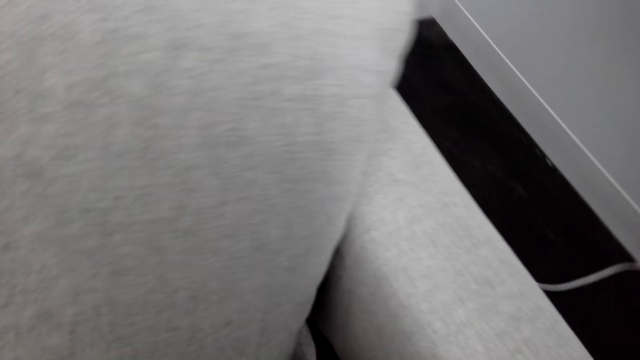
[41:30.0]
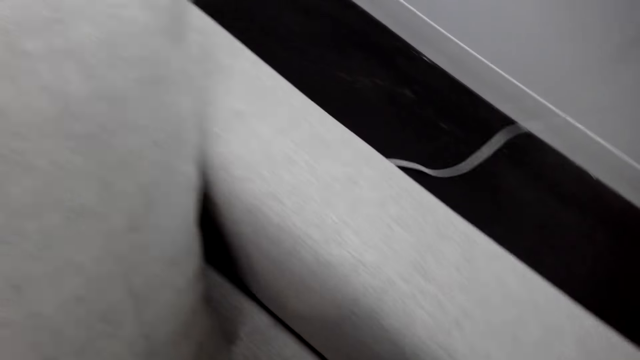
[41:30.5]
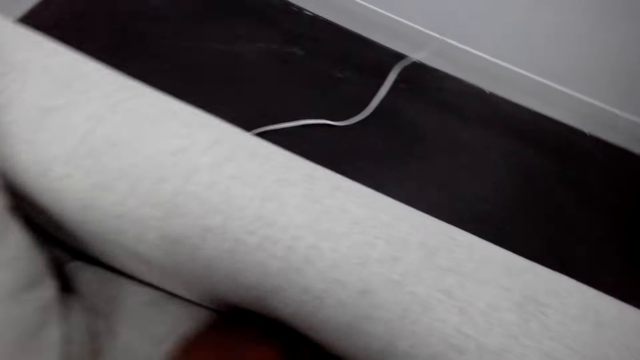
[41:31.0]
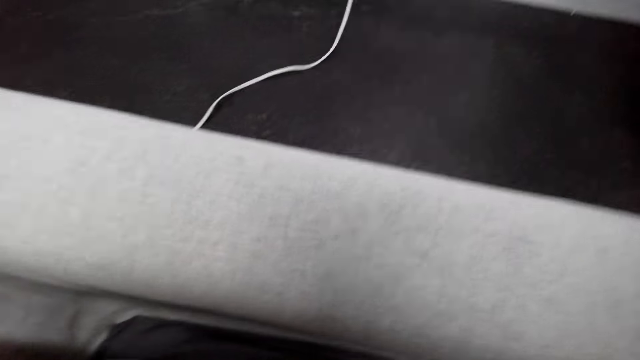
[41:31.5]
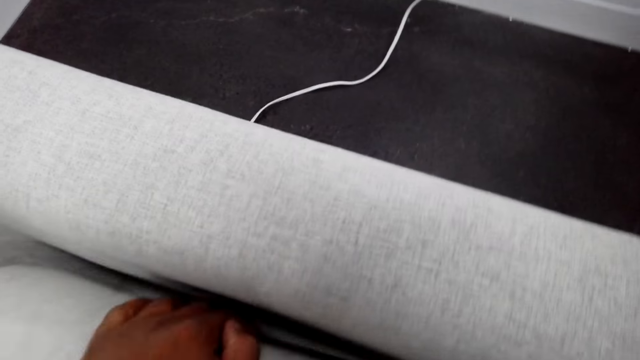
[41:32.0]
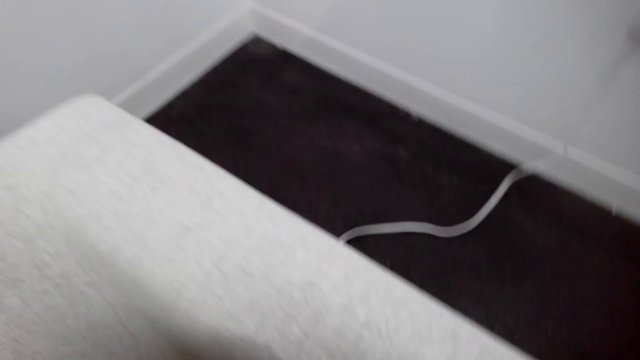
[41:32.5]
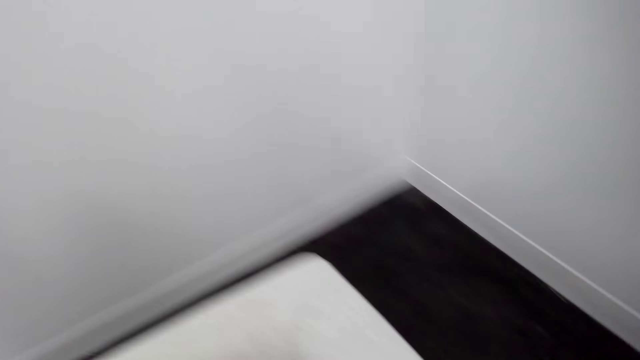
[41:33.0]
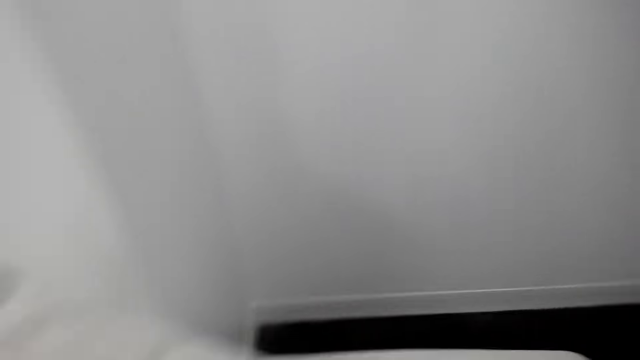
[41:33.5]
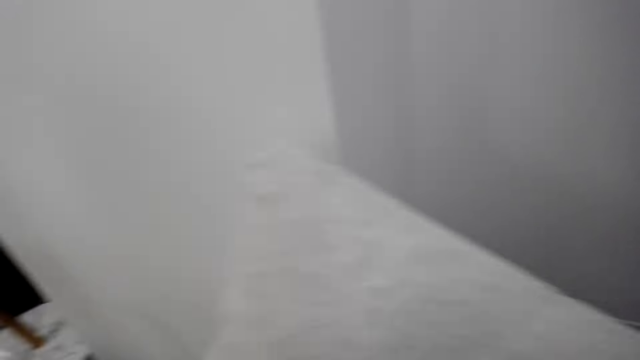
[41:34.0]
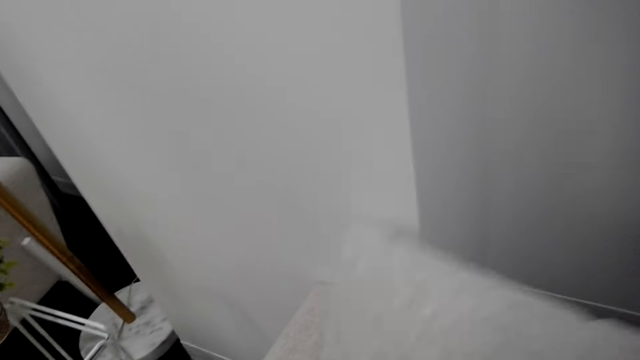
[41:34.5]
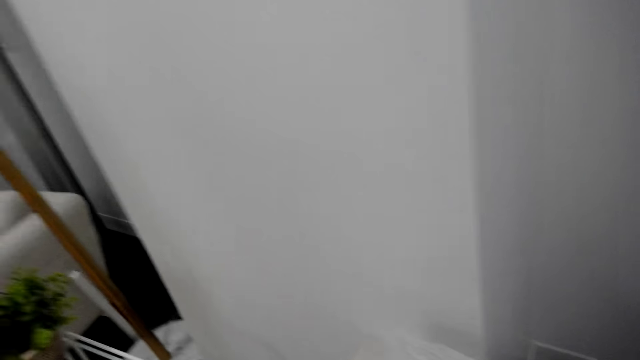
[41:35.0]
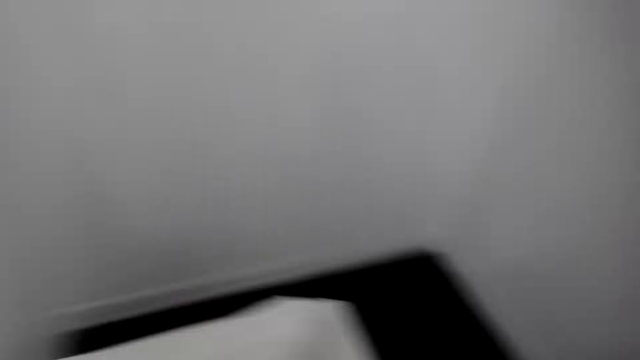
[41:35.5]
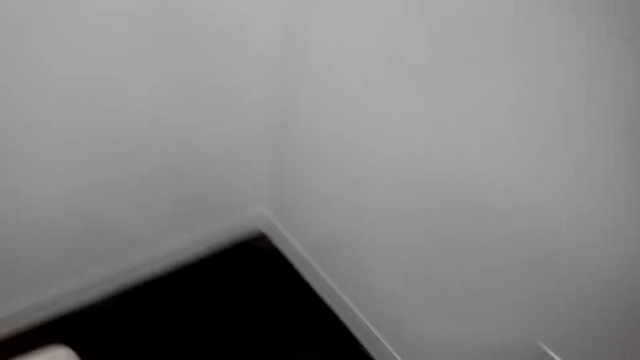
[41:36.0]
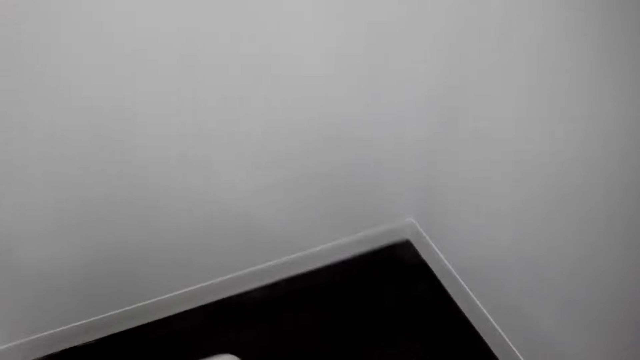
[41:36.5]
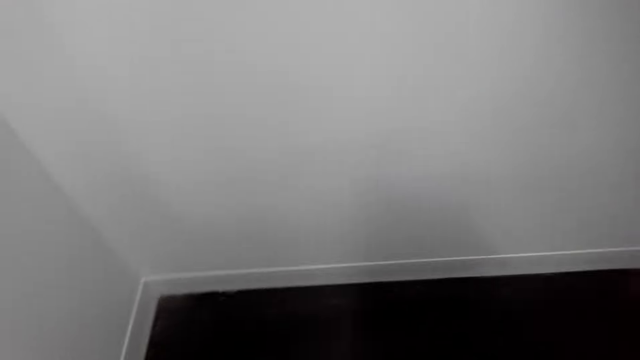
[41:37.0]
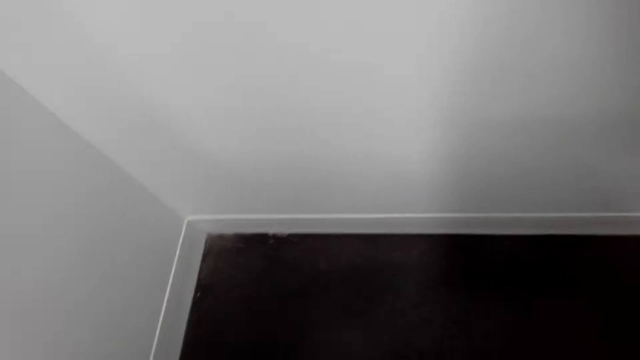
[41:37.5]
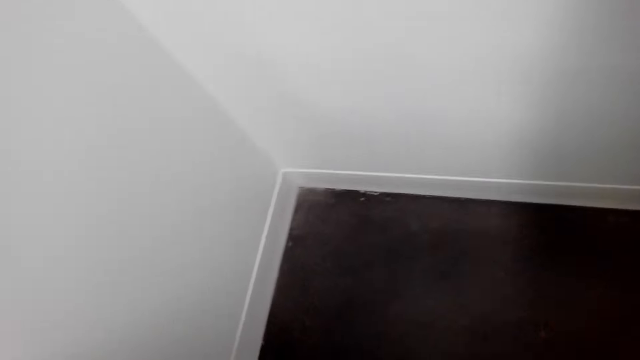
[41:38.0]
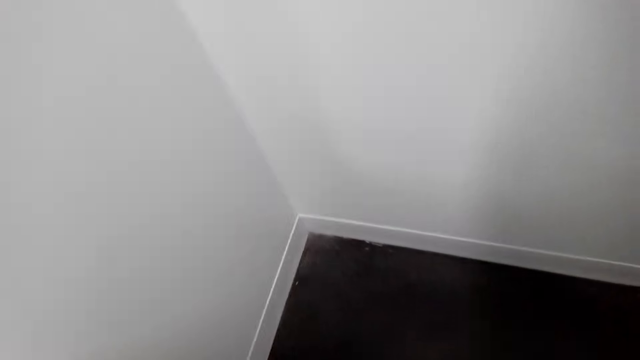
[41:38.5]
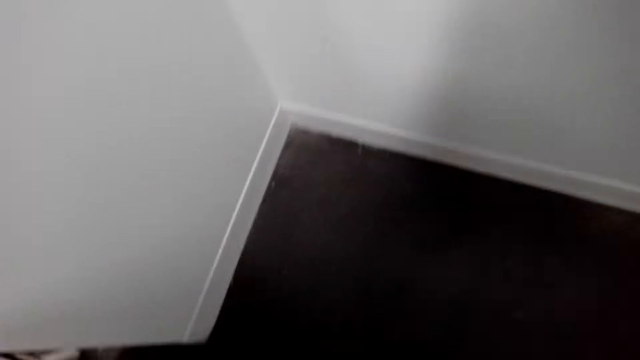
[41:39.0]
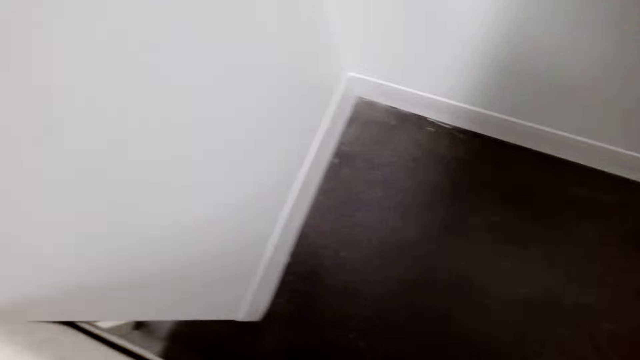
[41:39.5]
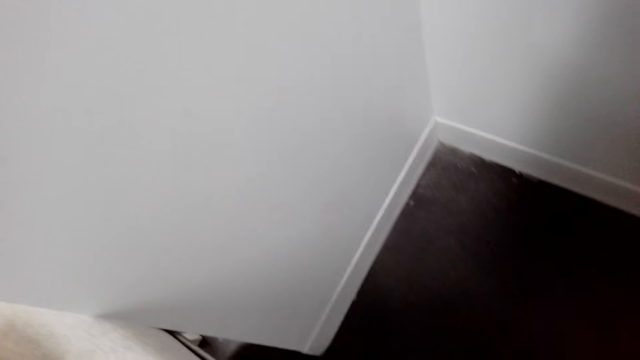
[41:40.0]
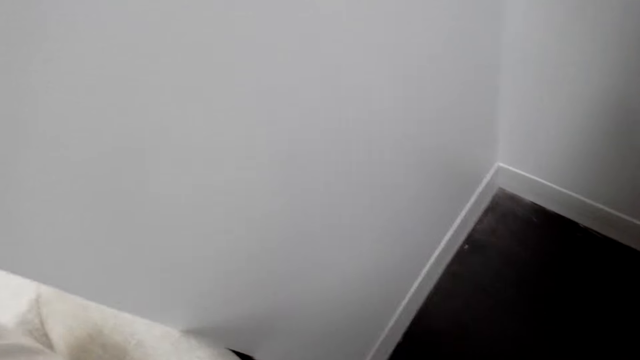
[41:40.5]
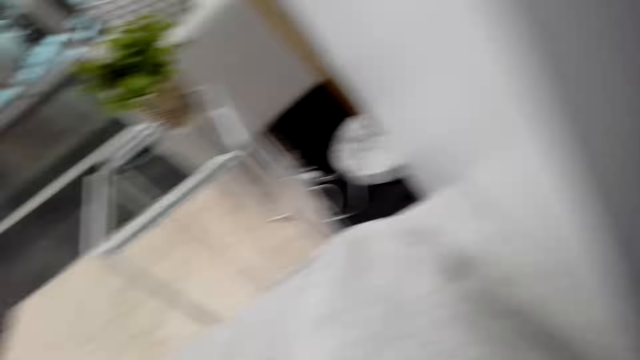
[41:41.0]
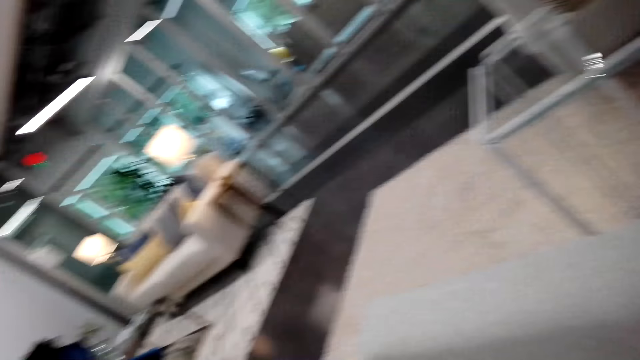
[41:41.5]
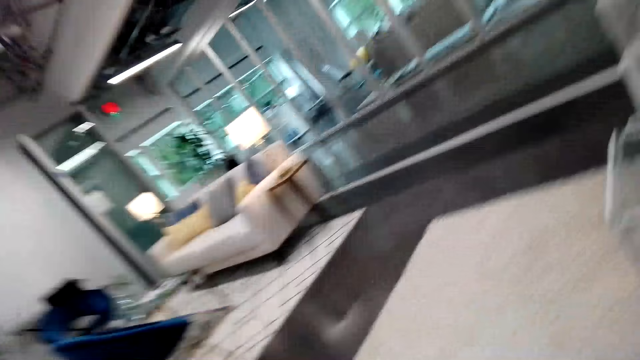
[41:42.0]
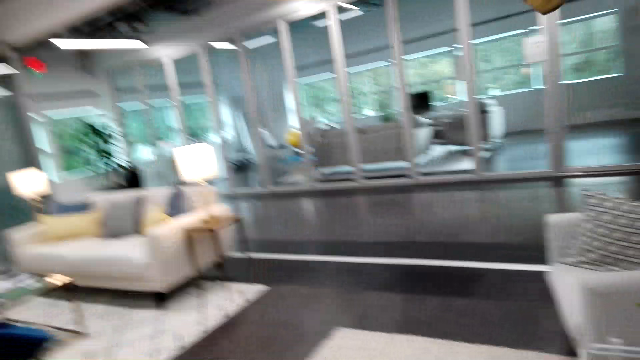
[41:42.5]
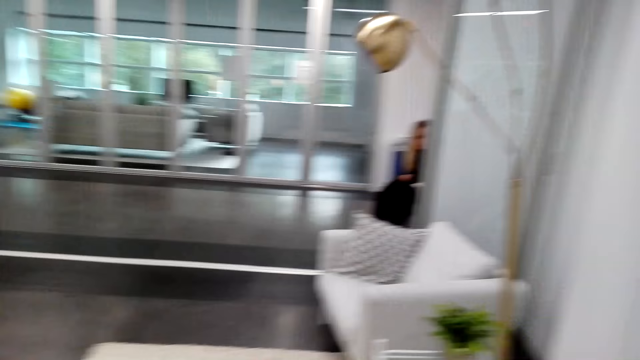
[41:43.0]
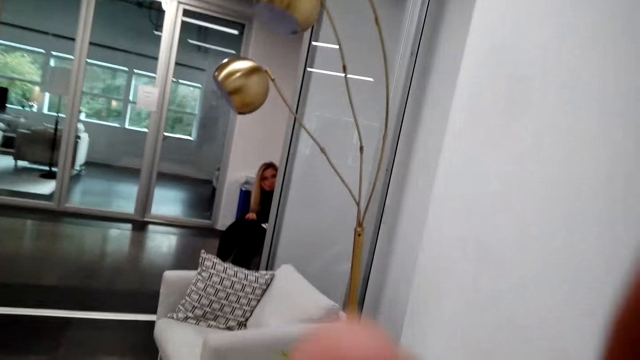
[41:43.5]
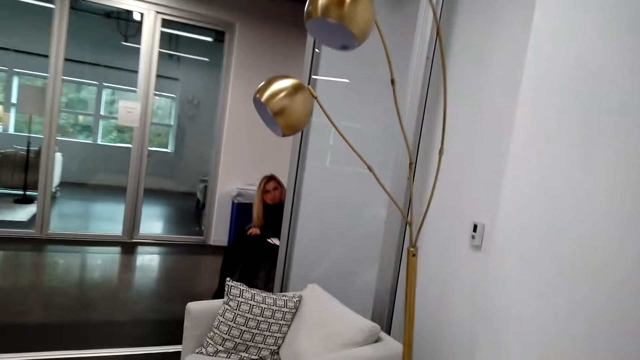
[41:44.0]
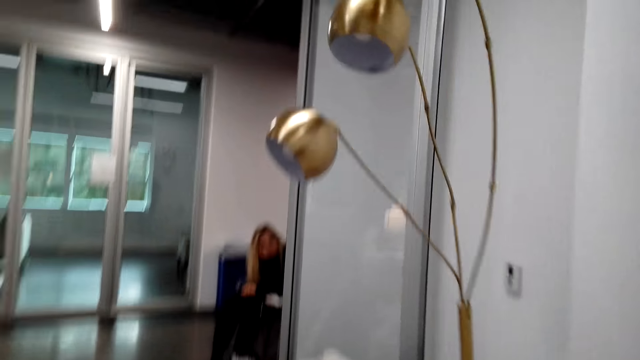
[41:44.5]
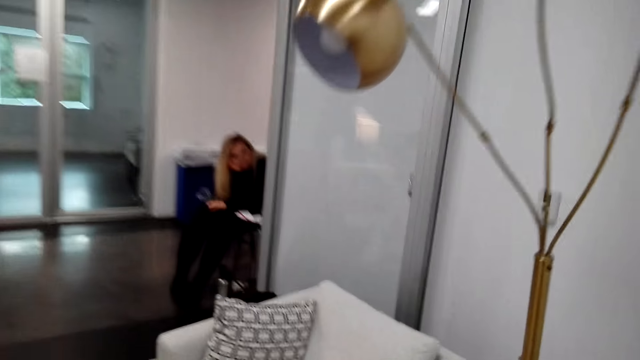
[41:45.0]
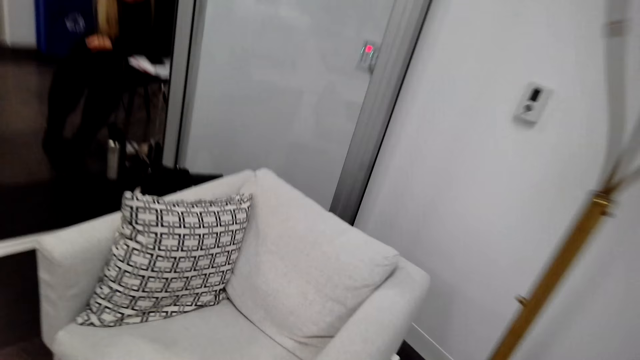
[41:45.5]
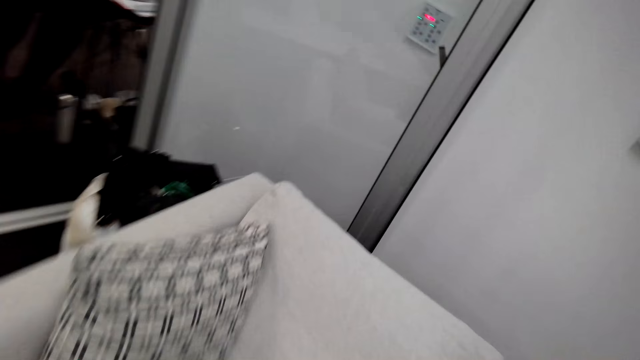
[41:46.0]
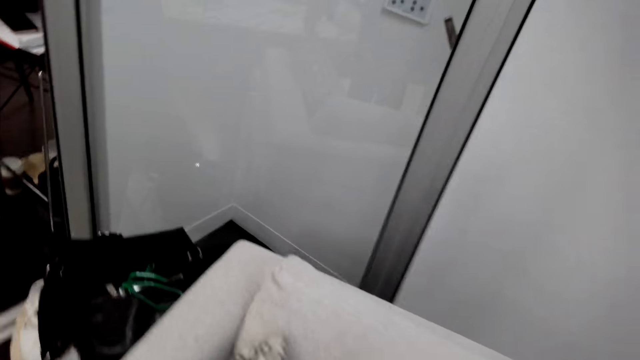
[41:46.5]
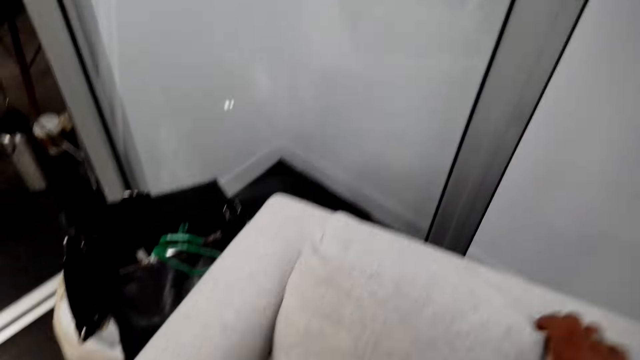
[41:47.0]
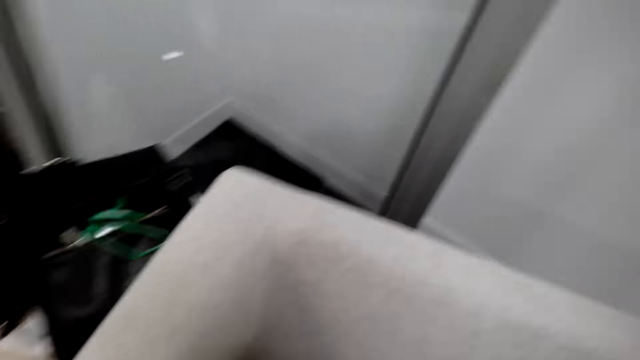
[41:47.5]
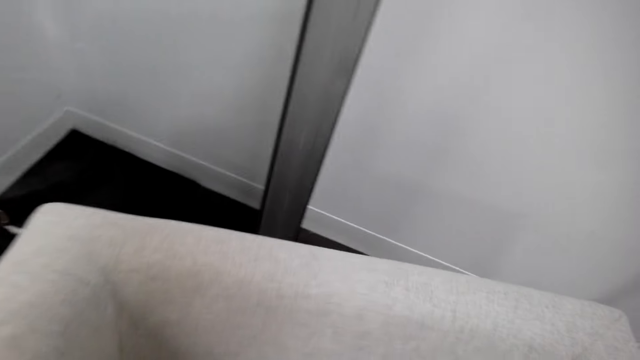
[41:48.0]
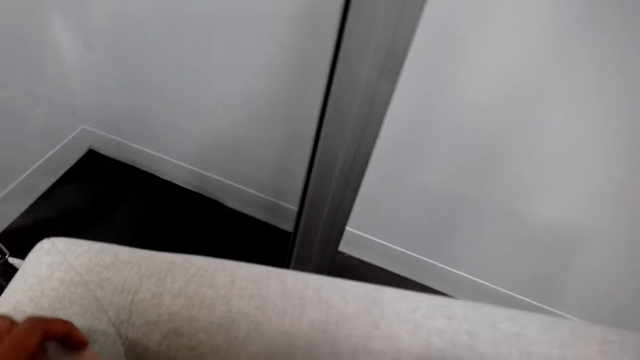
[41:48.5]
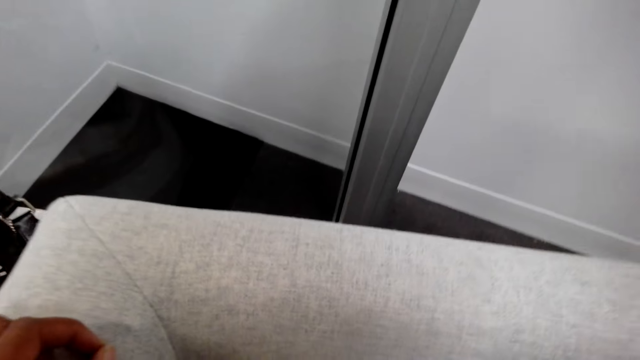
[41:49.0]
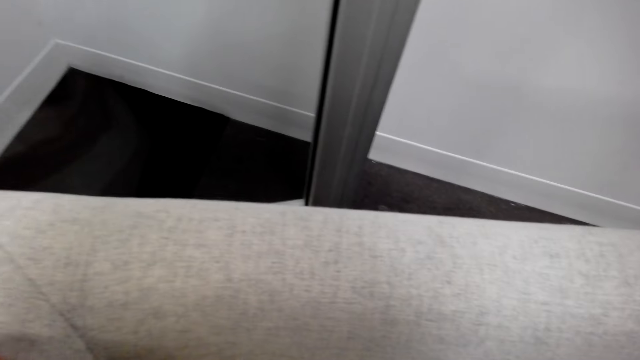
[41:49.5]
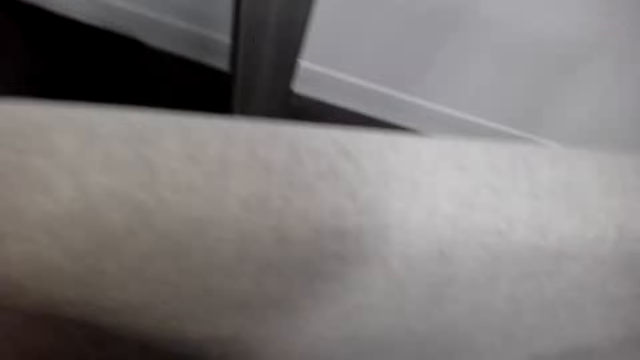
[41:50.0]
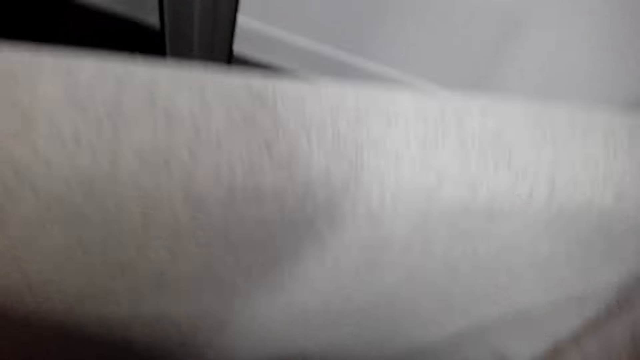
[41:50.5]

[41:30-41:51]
The camera wearer lifts up a cushion from a couch. They put the cushion on the couch. They pull down a pillow. They walk toward the couch. They touch a camera. They take the pillow from the couch. They look around the couch.
